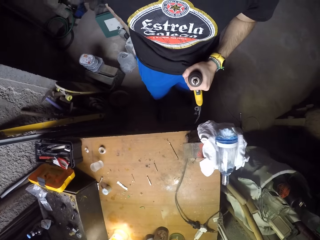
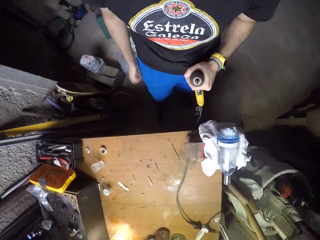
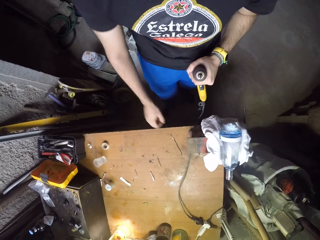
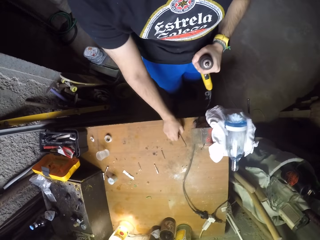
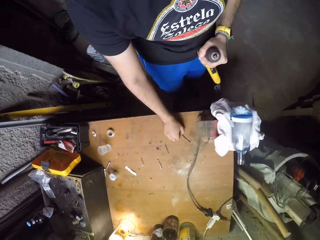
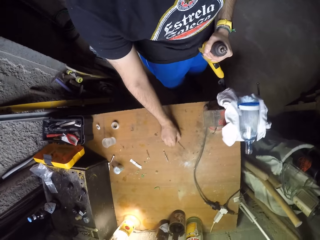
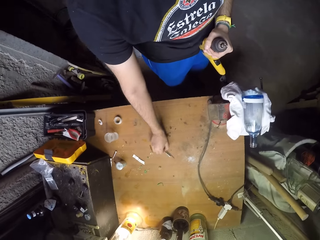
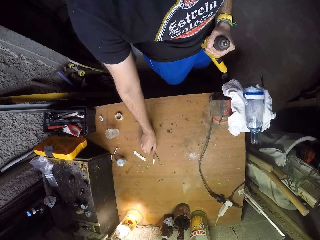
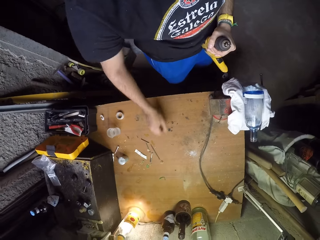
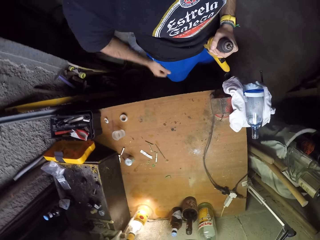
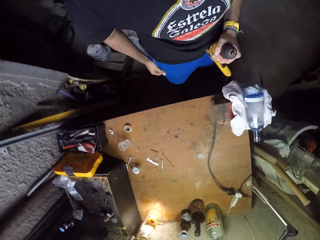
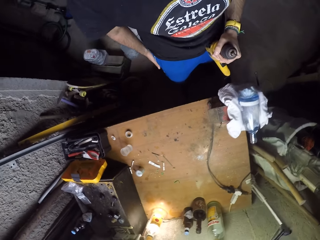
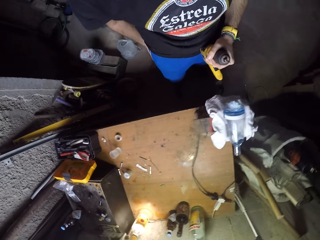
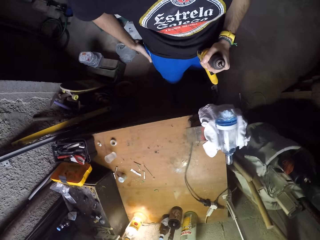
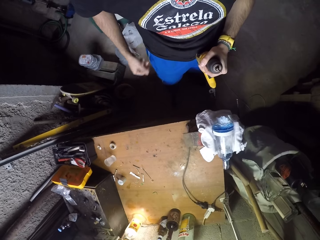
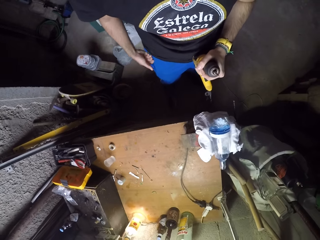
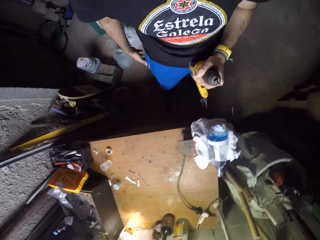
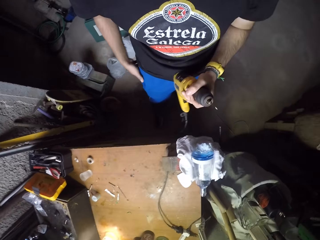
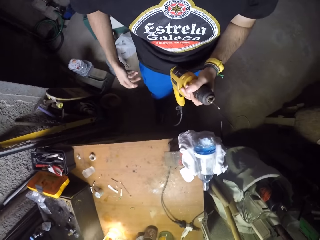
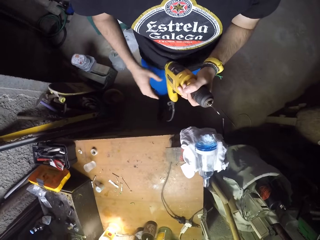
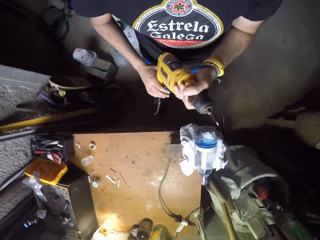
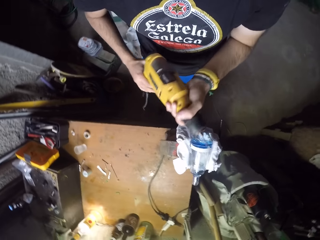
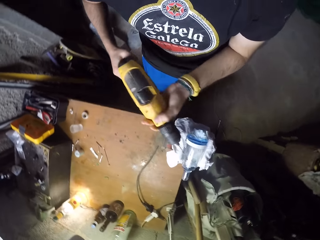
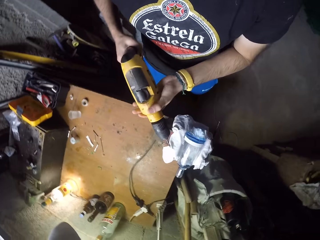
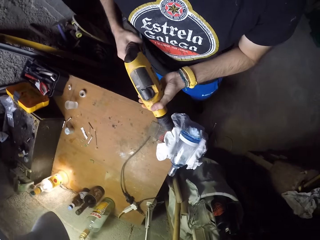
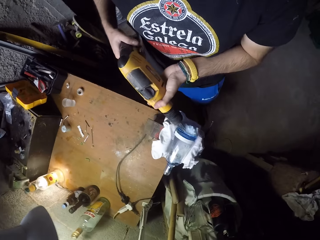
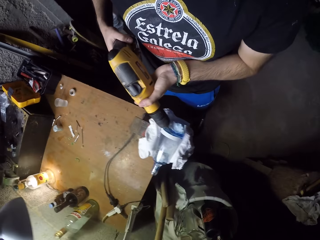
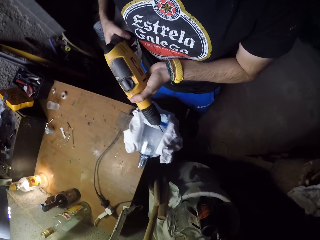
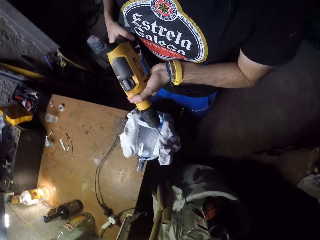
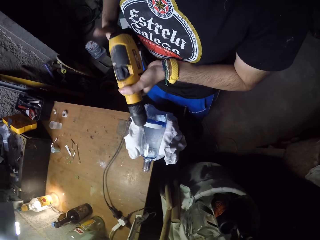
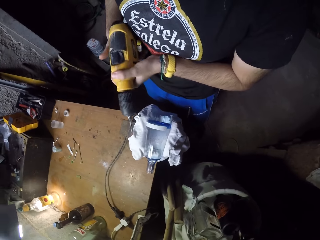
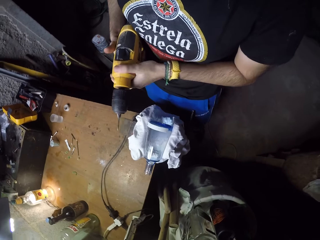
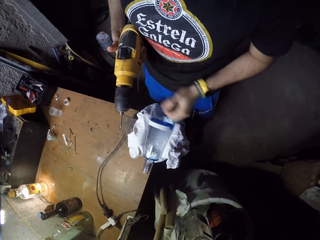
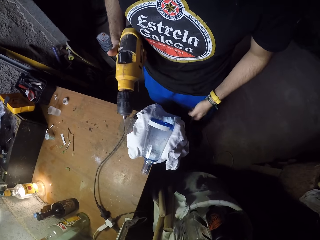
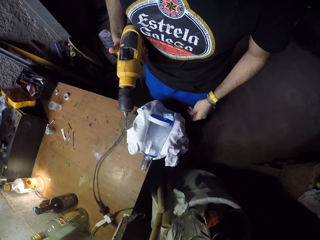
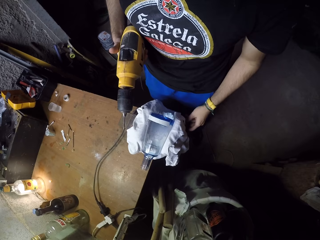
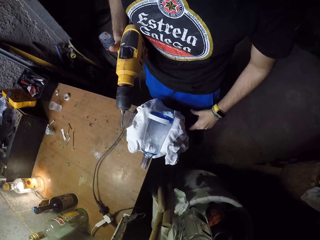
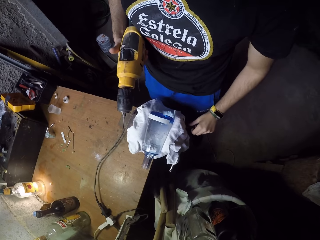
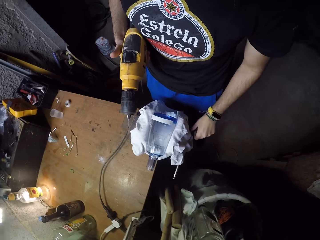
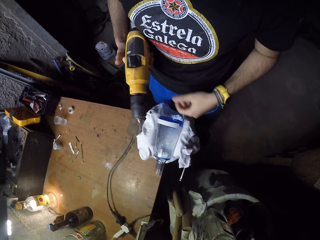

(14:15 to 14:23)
The camera wearer moves a drill bit aside on the table with his right hand. He wipes his hands on his trouser. He holds the electric drill with both hands. He holds the electric drill with his right hand. He moves a piece of metal with his left hand.

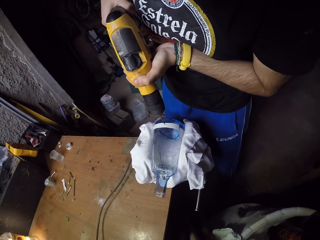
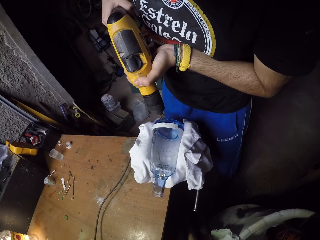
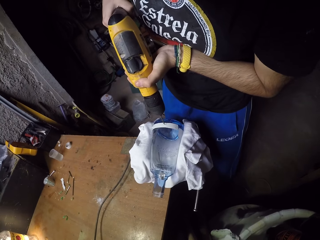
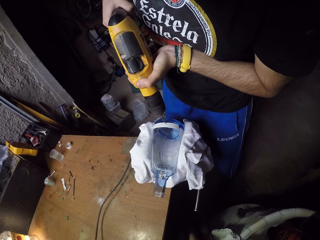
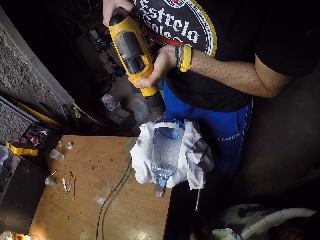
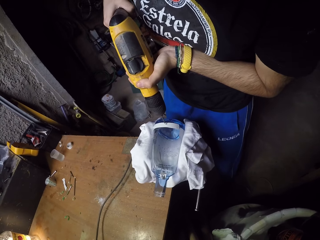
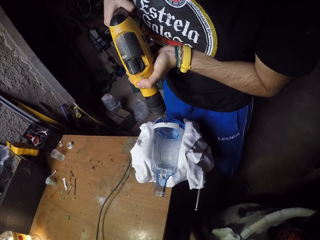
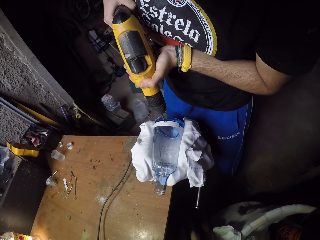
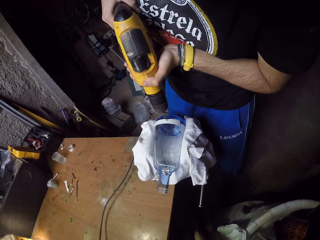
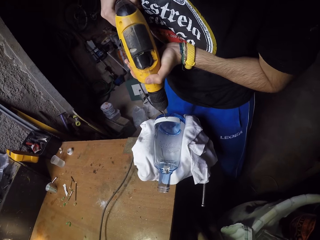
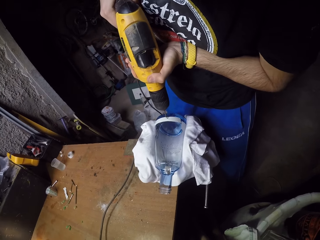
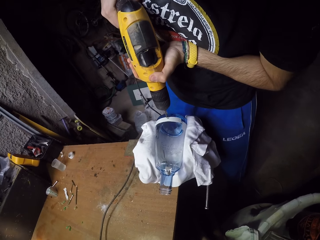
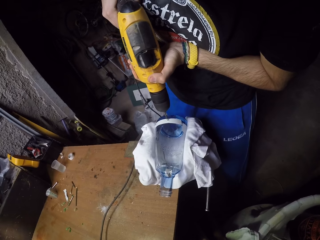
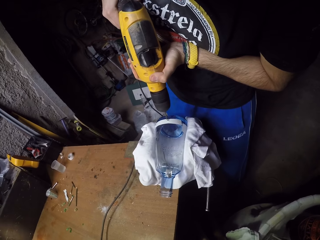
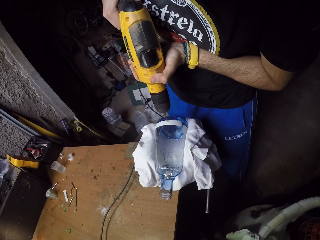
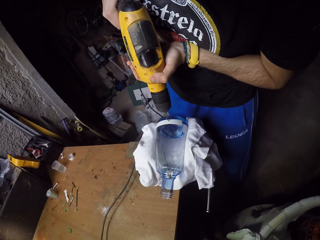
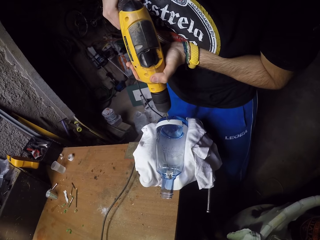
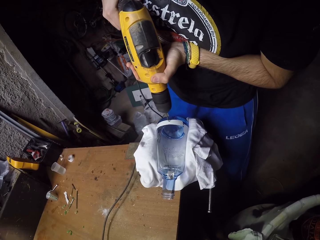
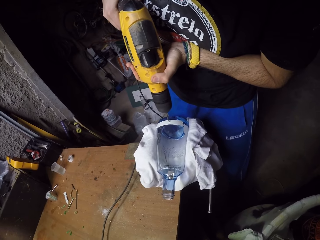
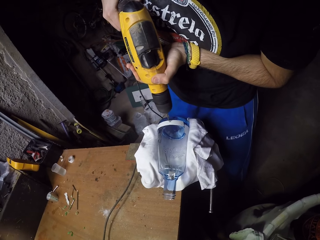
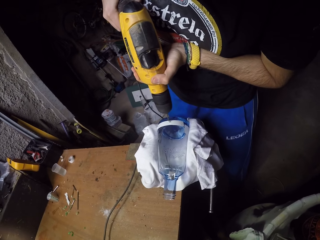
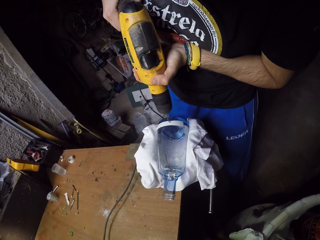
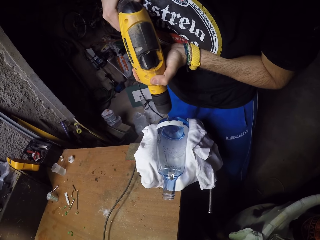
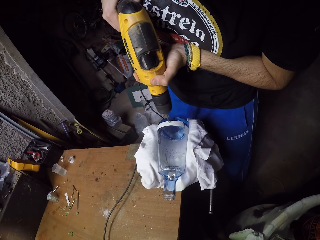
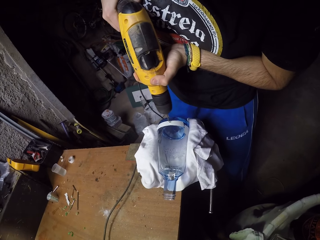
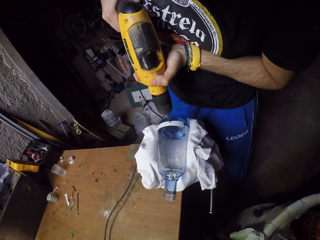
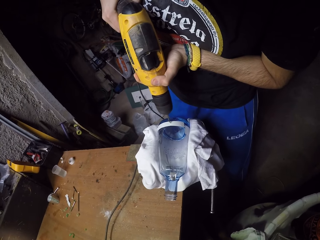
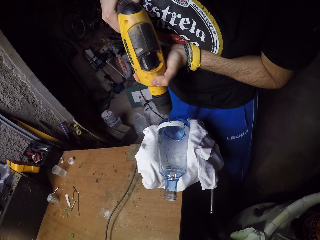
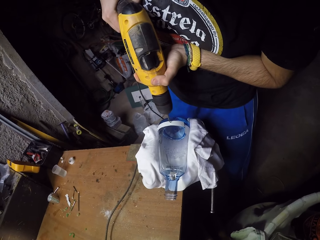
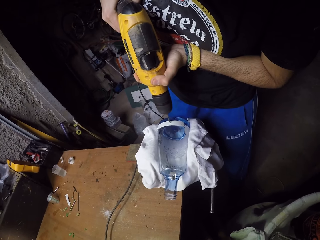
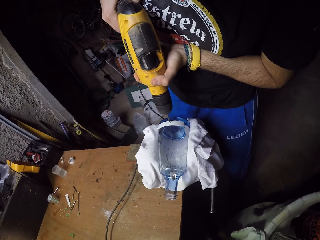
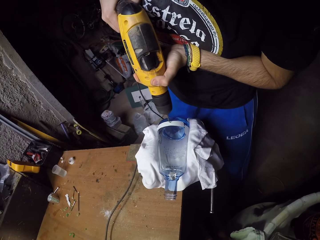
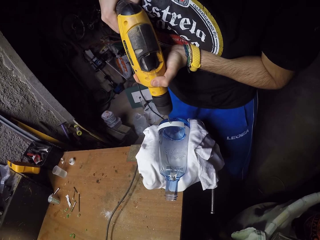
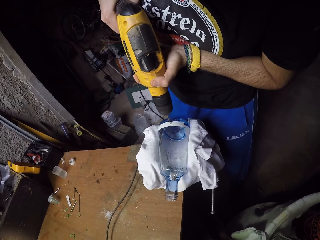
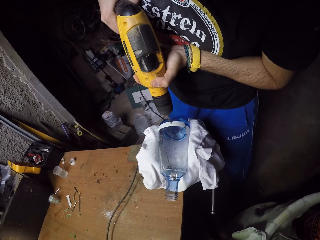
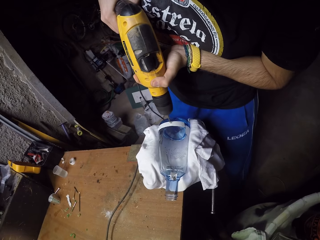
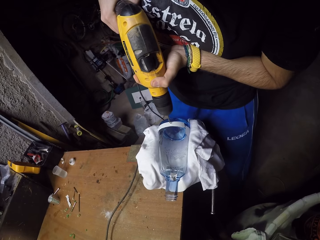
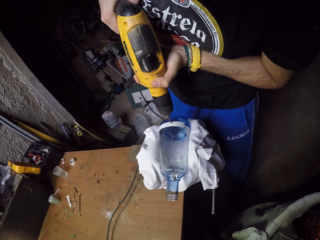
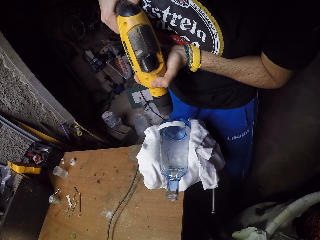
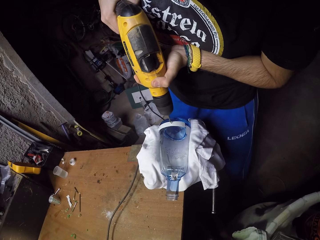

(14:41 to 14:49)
The camera wearer drills the bottle with the electric drill using both hands.

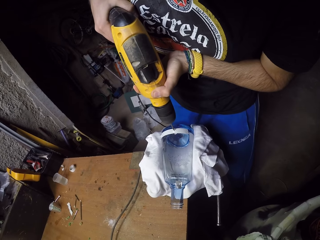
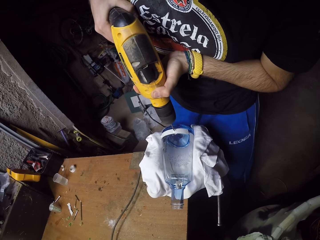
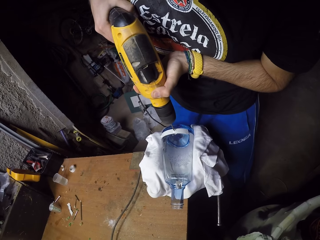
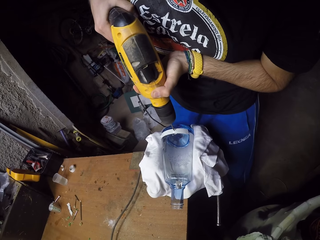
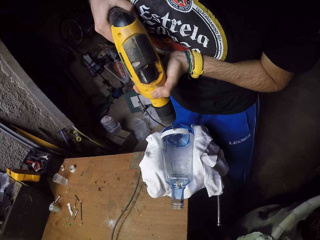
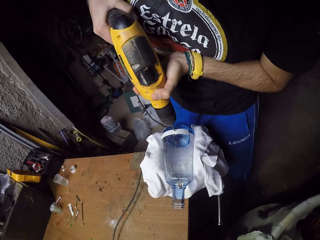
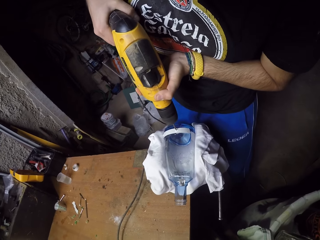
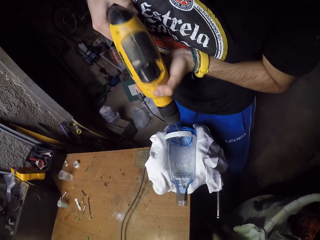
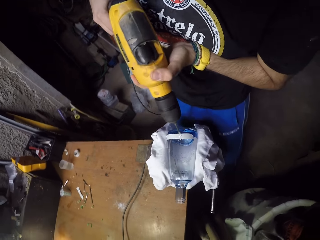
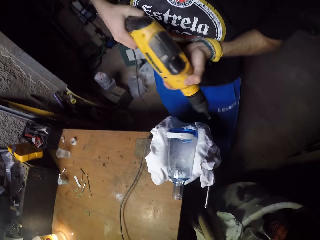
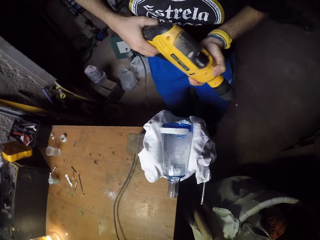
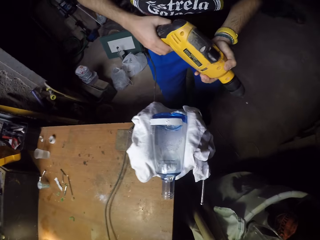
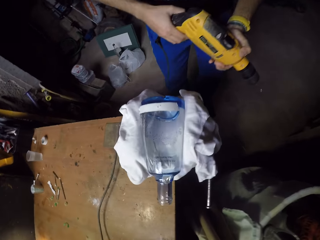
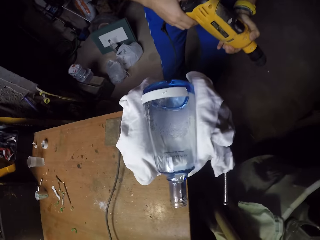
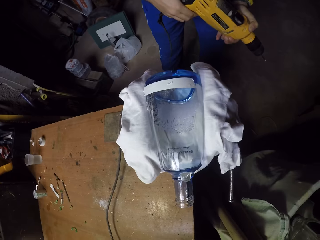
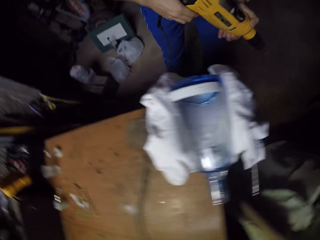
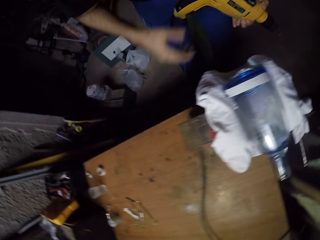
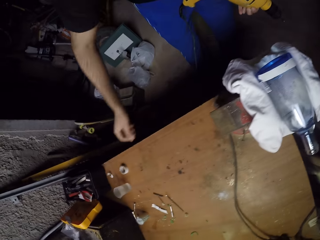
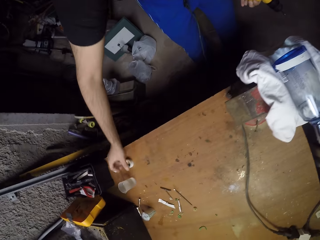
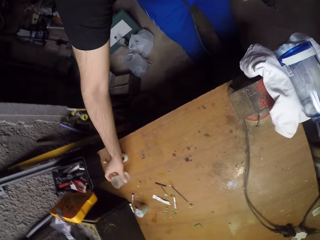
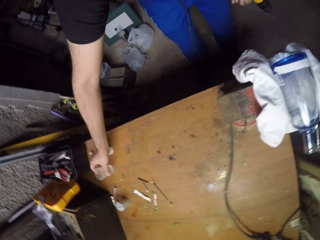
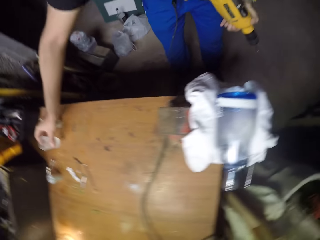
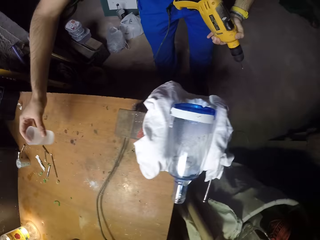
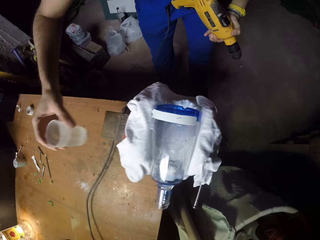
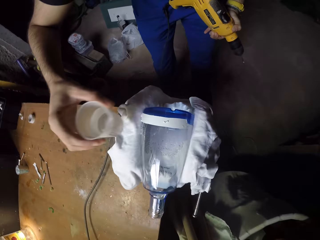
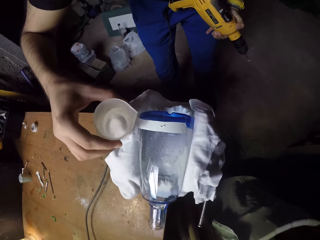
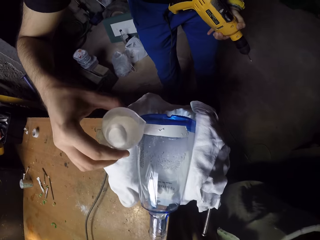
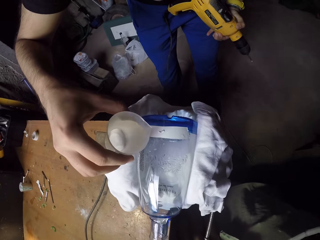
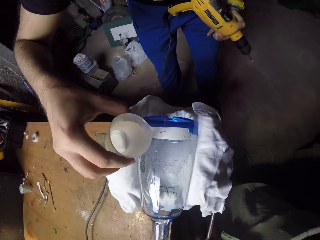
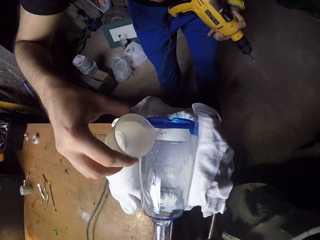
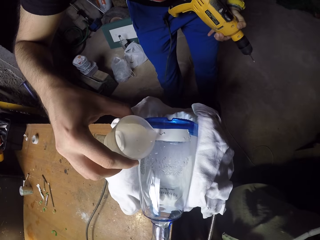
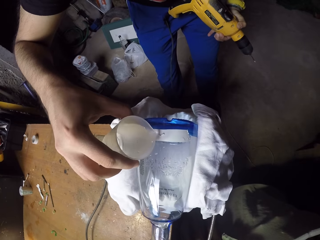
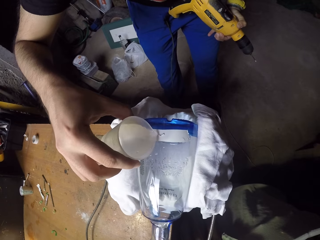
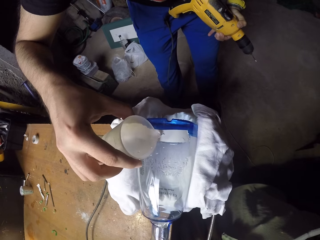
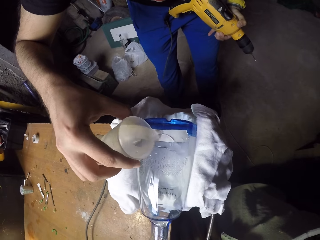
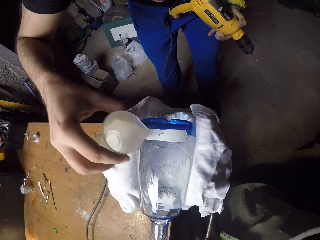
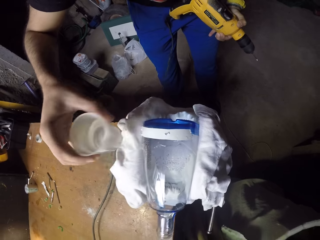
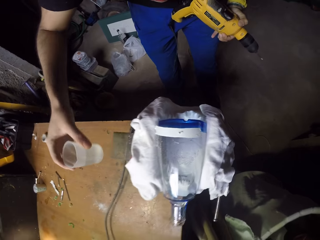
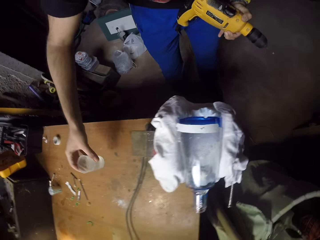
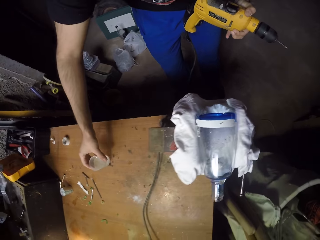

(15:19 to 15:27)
The camera wearer lowers the drill. He looks at the glass. He picks up the plastic container of water from the table with his right hand. He pours water from the plastic container on the bottle with his right hand.
